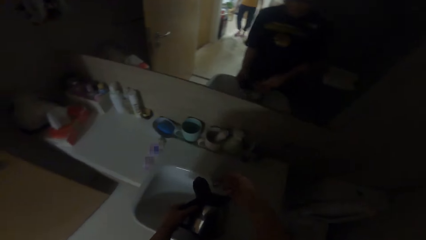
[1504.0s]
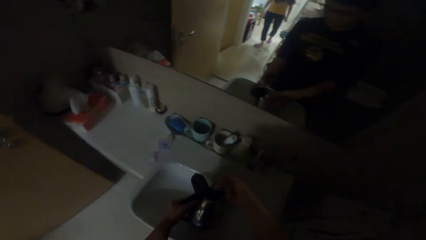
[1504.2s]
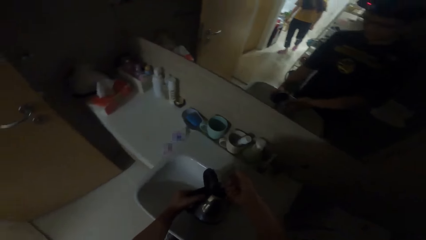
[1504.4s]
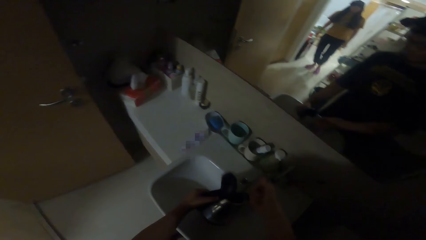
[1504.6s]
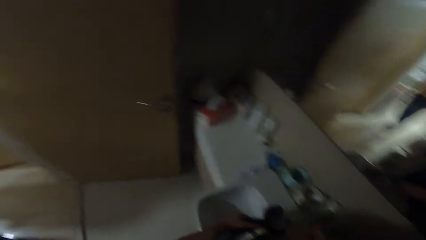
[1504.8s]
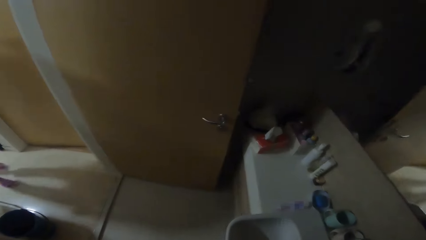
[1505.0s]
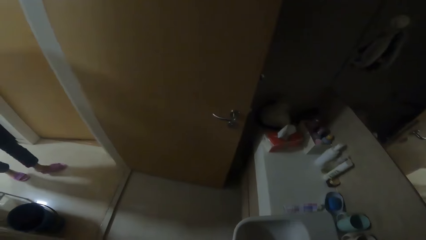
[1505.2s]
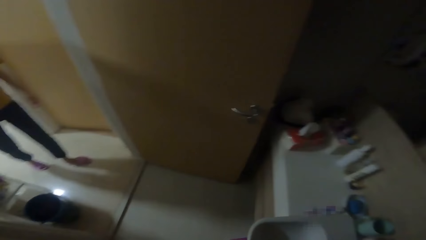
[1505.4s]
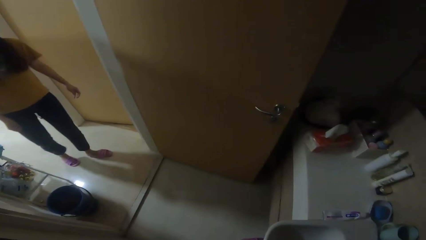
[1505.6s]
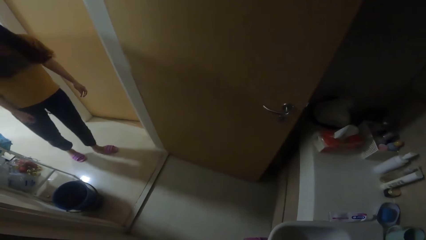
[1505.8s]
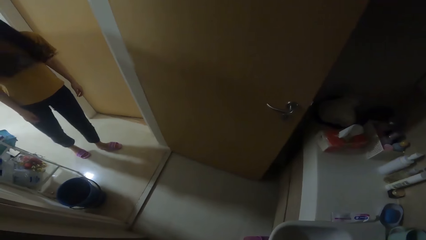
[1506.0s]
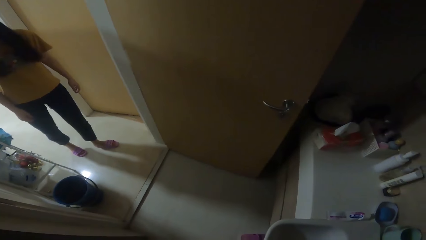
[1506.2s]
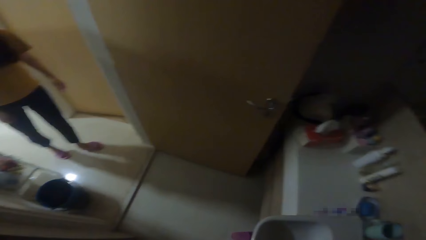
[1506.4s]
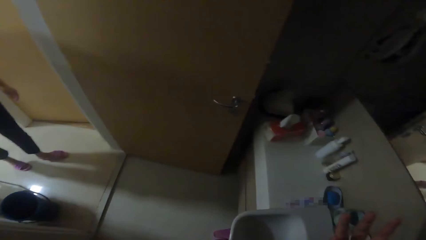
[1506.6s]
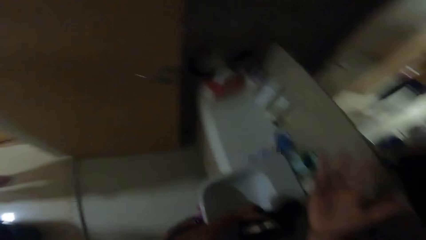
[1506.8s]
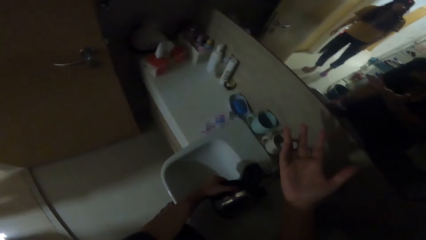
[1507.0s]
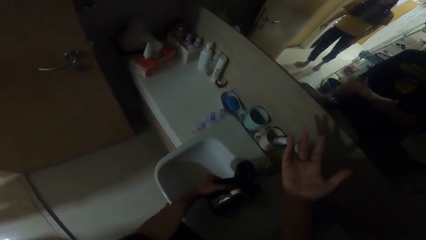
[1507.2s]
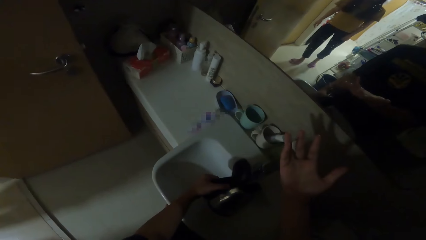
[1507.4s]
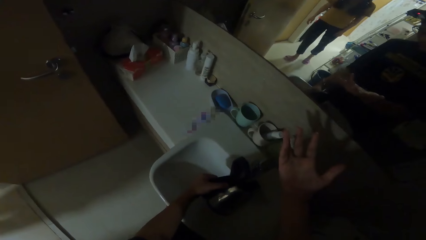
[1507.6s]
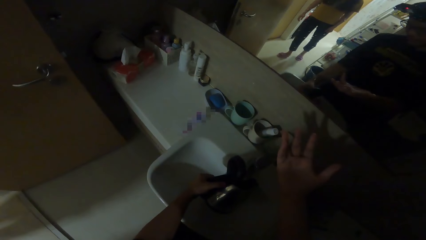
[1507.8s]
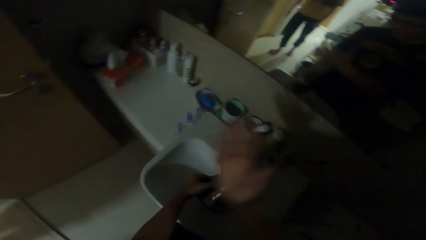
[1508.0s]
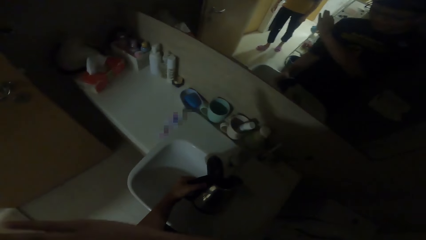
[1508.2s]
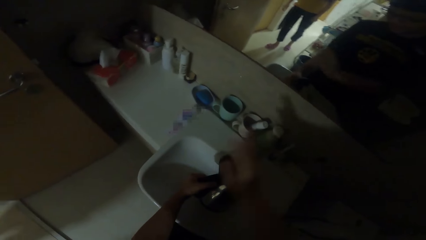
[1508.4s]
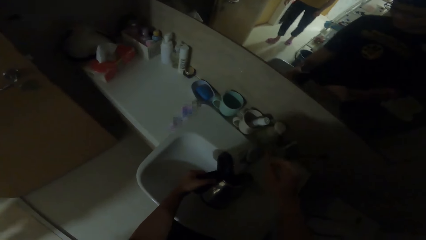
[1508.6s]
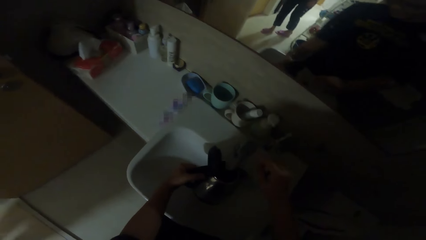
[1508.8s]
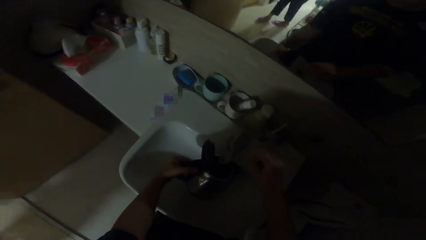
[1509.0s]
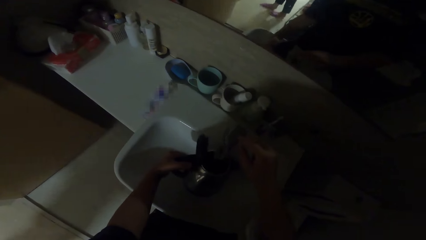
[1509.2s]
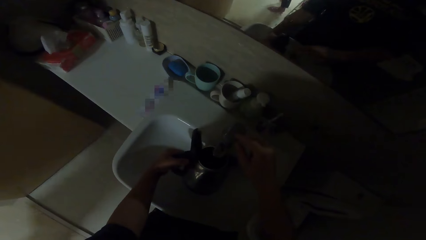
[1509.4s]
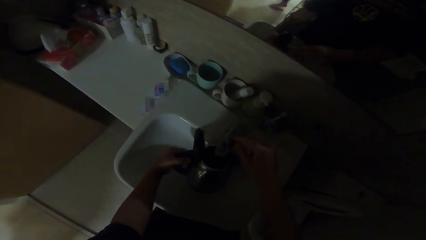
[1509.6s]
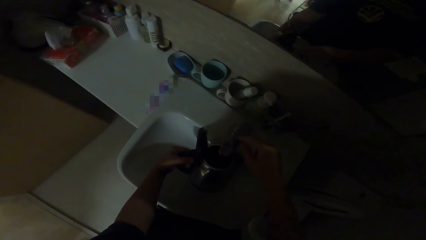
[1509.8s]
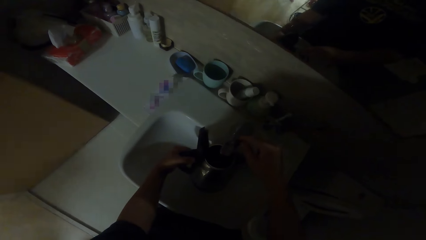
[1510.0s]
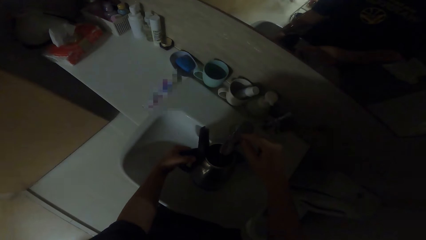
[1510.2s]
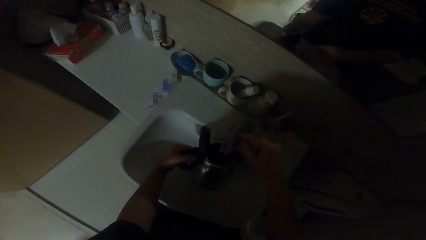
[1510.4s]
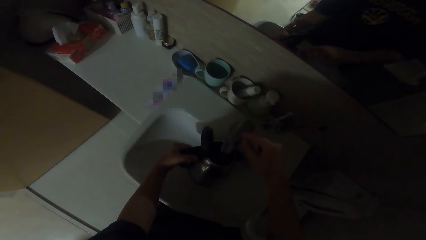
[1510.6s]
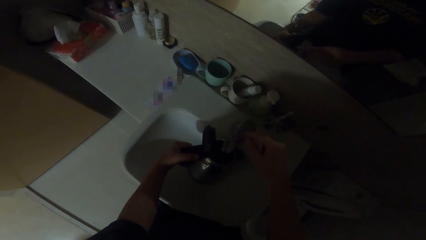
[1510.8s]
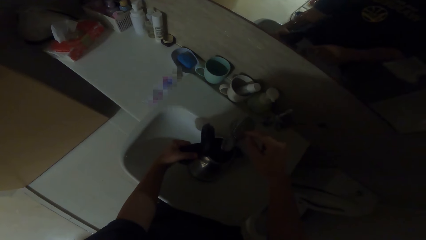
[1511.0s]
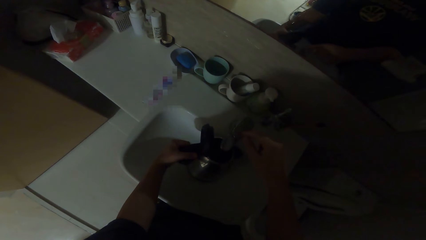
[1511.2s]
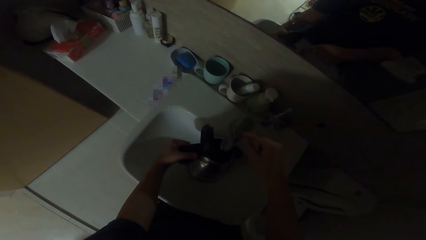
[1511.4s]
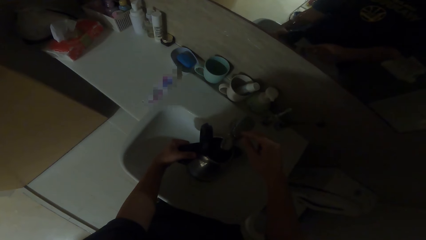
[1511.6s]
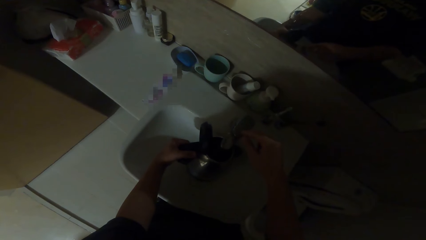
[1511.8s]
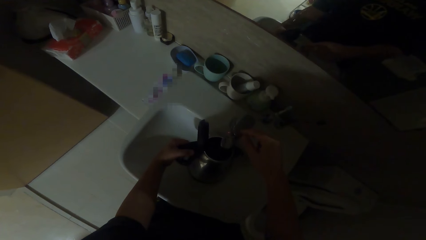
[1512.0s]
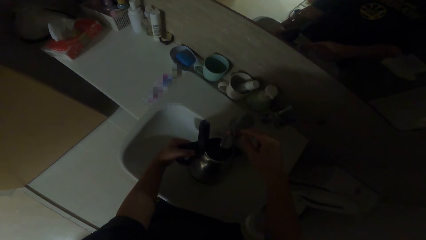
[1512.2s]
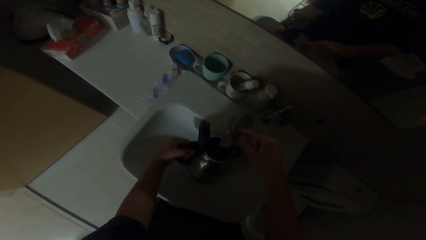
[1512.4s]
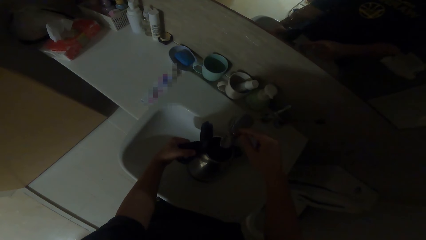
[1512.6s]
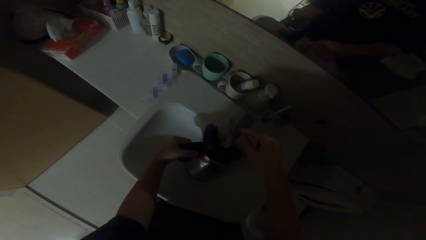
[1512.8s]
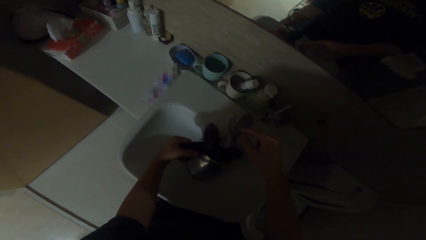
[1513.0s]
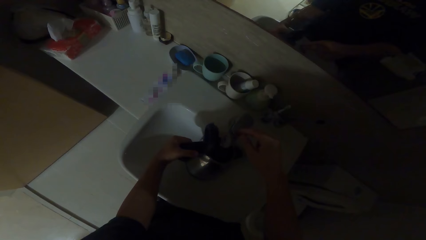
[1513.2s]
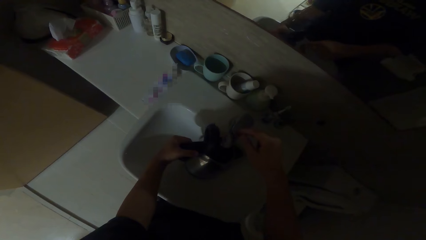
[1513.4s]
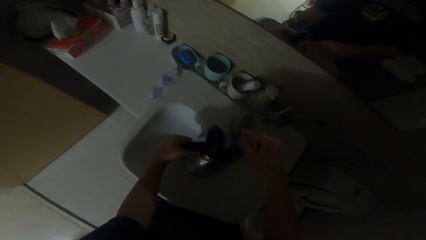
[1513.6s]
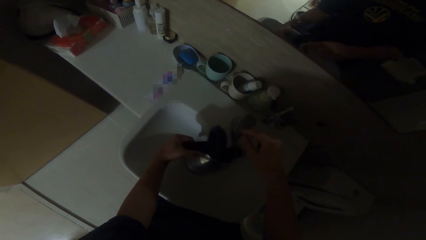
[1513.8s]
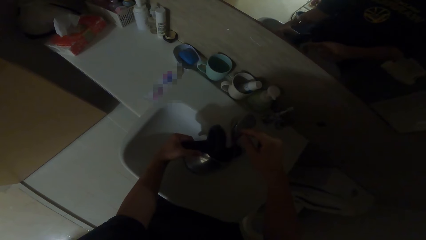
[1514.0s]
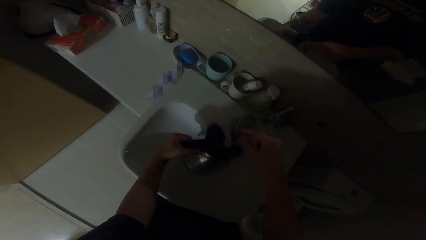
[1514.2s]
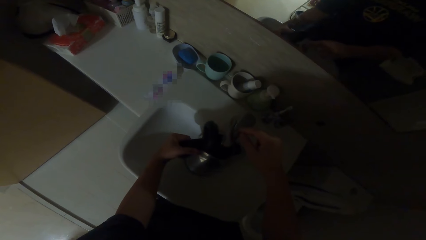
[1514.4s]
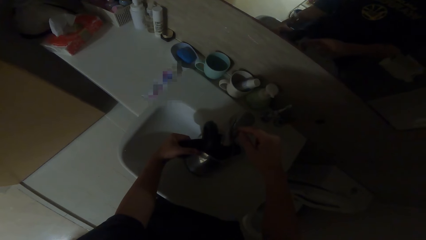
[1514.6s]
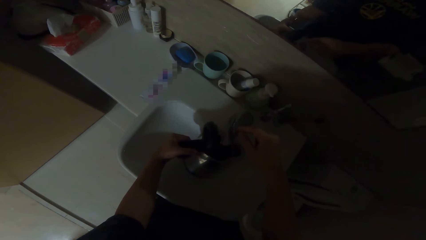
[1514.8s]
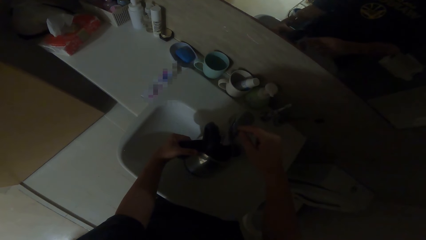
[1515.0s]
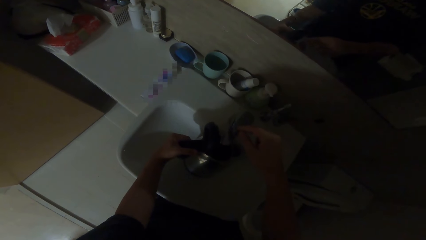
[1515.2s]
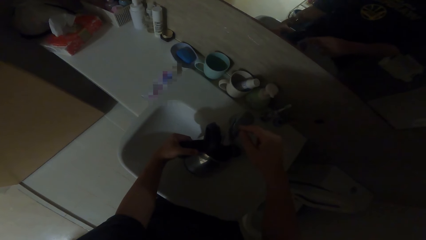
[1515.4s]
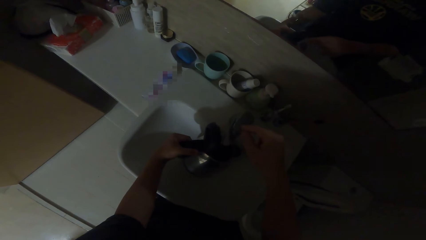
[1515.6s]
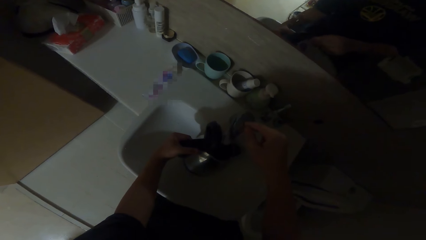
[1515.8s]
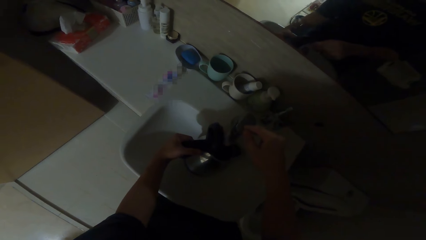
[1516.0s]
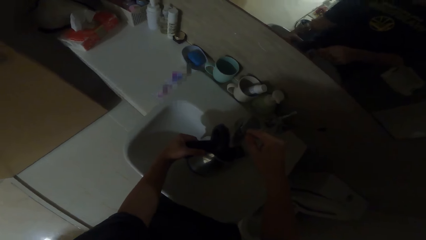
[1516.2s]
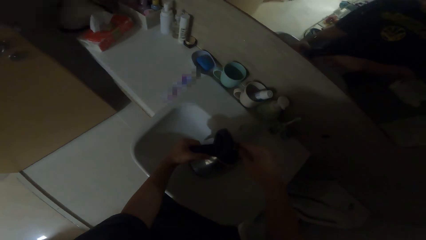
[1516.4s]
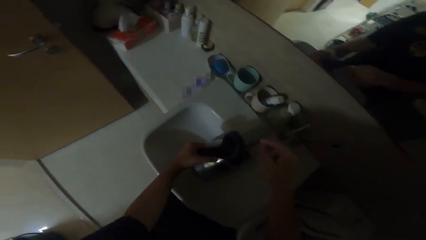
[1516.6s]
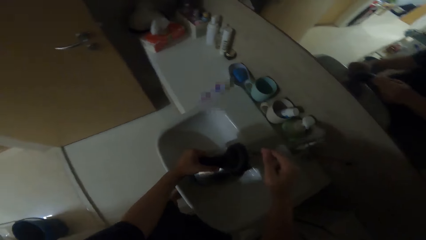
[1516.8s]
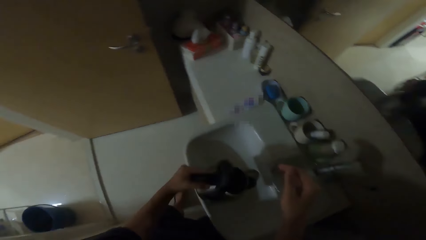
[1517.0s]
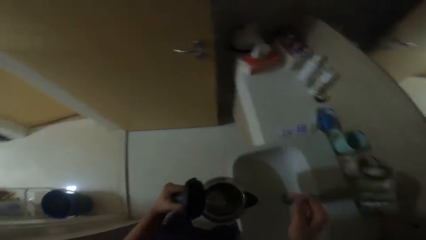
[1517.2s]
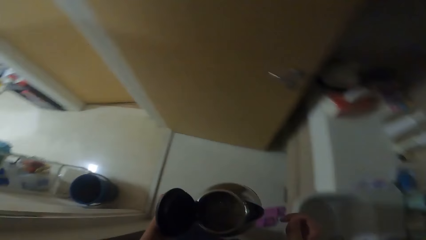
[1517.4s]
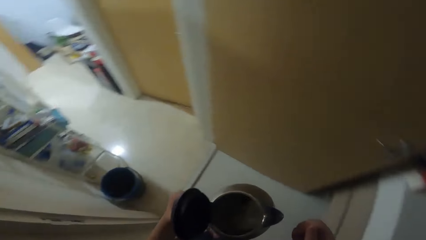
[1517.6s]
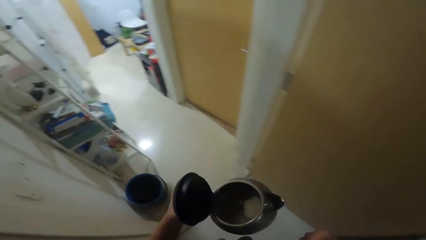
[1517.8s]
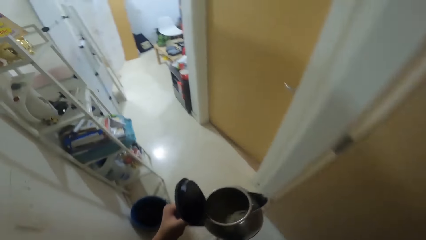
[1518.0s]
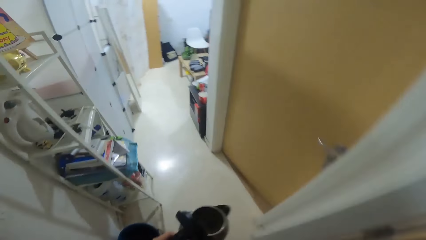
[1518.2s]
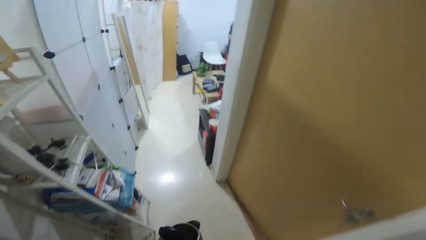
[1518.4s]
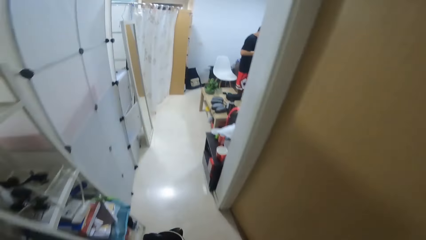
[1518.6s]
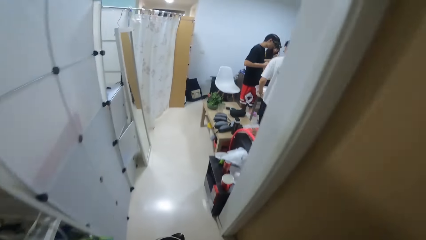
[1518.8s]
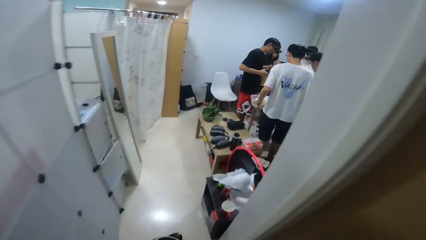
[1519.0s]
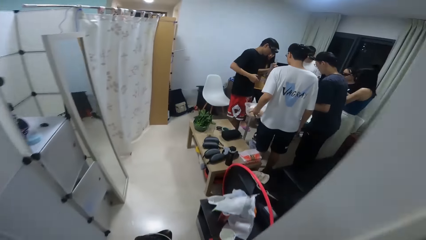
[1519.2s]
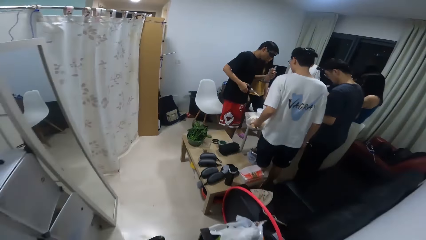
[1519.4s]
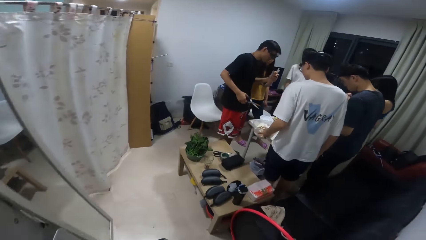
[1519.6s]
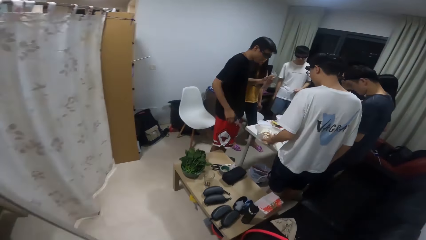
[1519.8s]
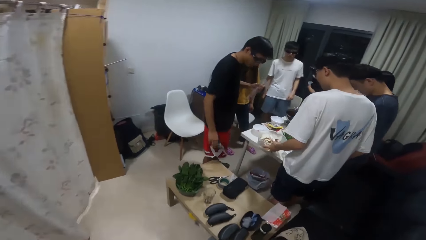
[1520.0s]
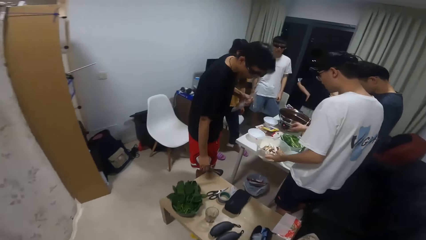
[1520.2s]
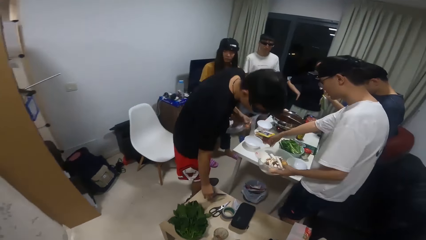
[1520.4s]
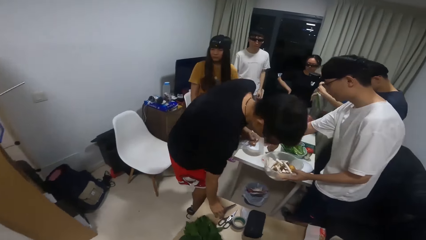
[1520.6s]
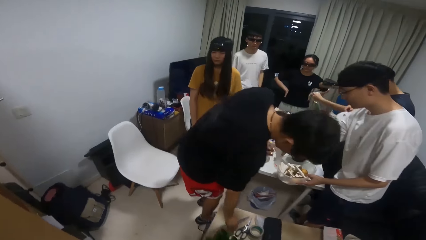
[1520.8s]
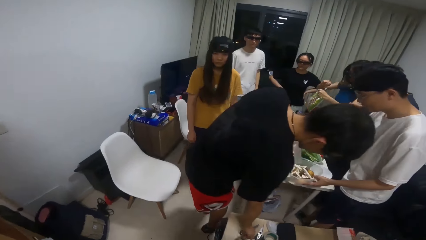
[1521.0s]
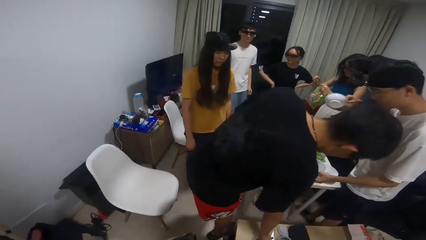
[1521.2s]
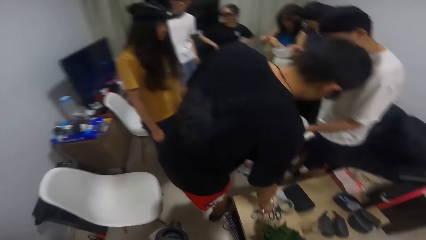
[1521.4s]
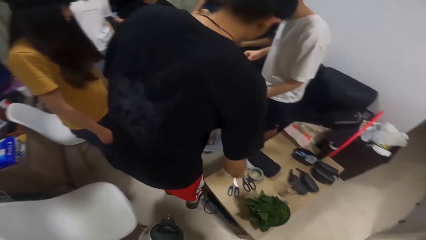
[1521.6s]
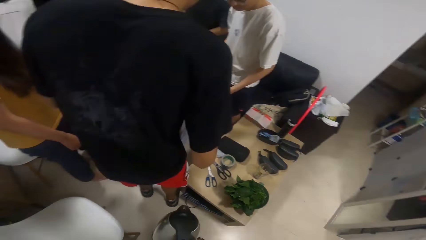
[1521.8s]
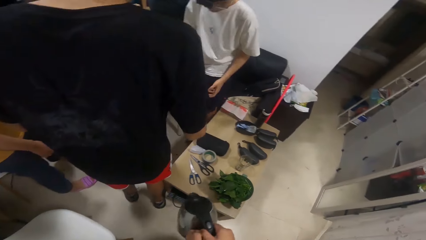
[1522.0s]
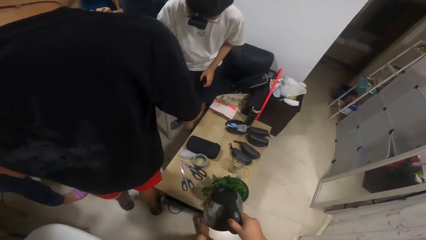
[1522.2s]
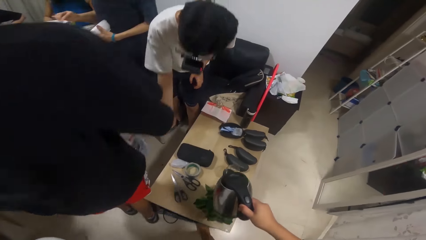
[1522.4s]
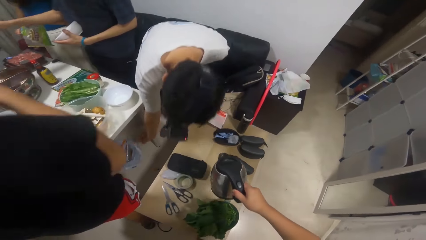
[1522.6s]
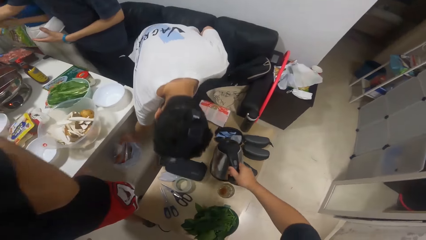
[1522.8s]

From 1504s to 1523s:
The camera wearer opens the tap. They talk to a person. They put water in the kettle. They close the tap. They walk around. A man holds the scissors with his right hand. The man drops the scissors in his right hand on the table.
